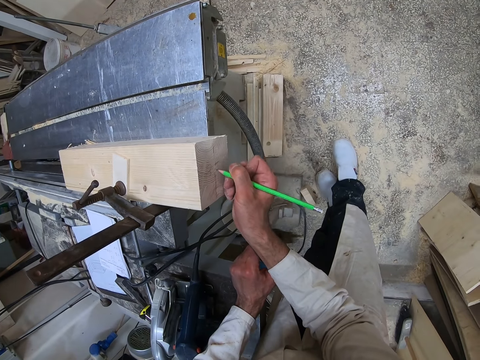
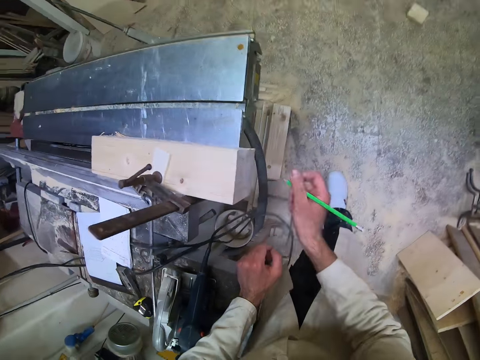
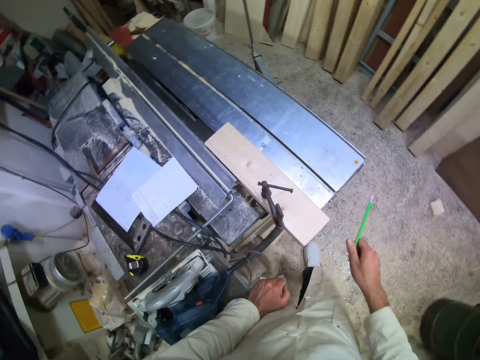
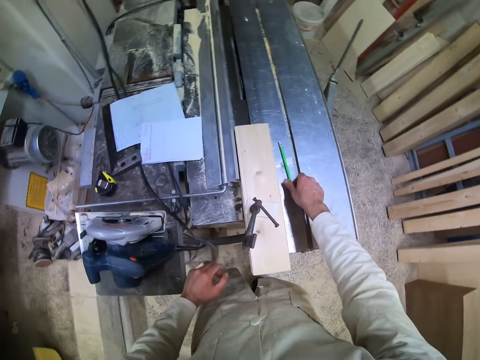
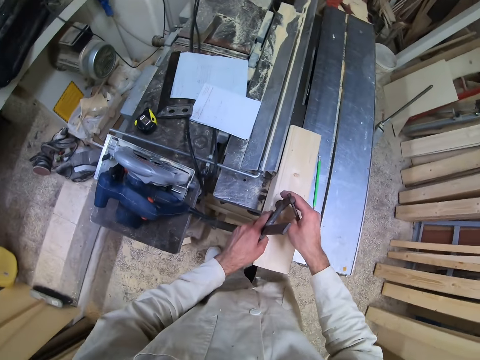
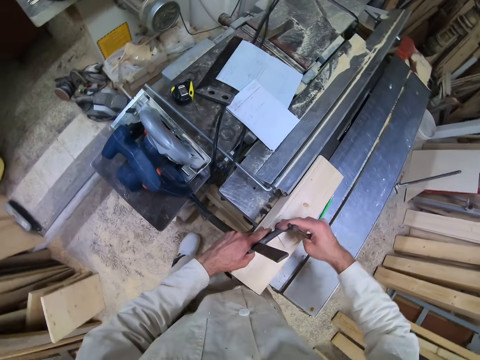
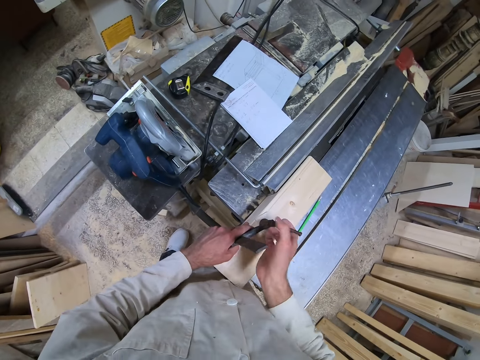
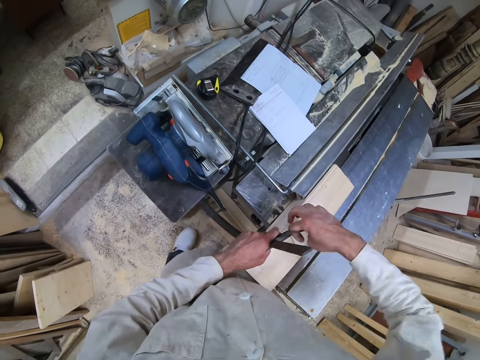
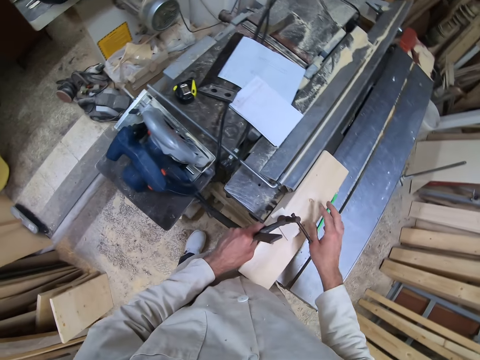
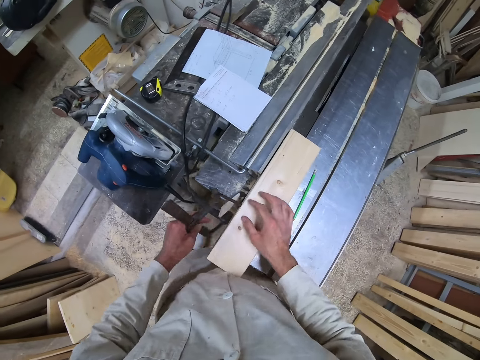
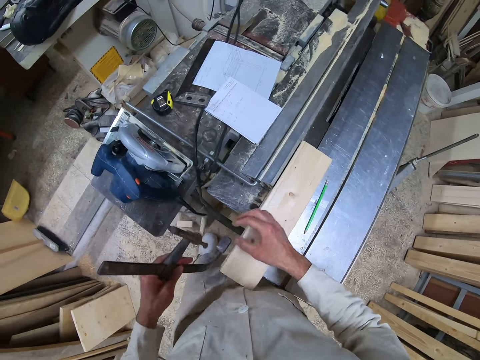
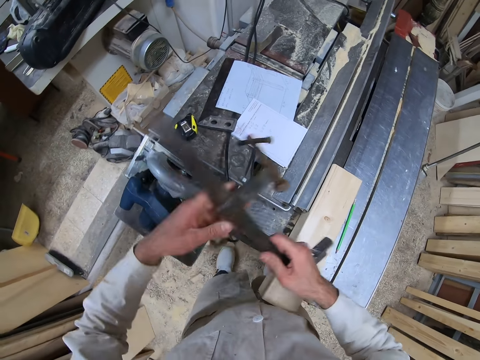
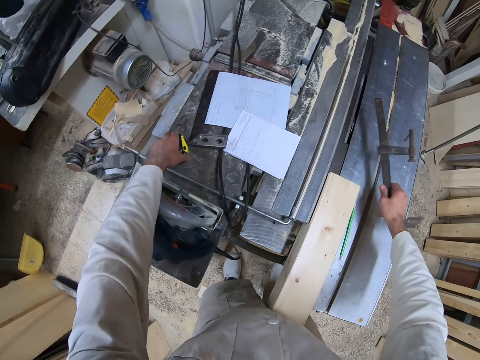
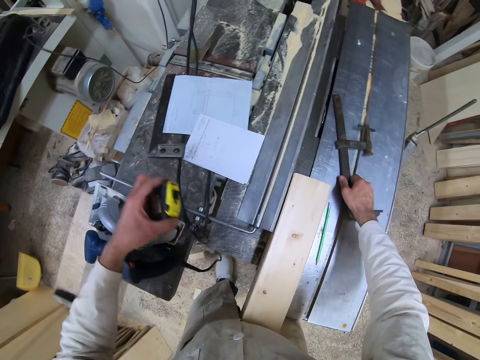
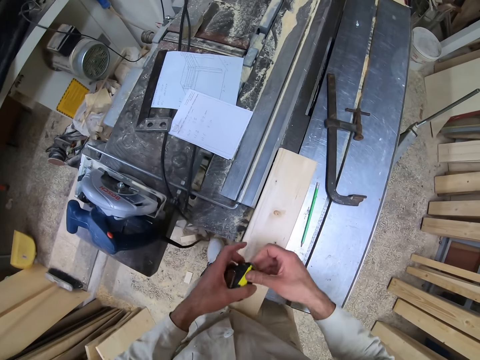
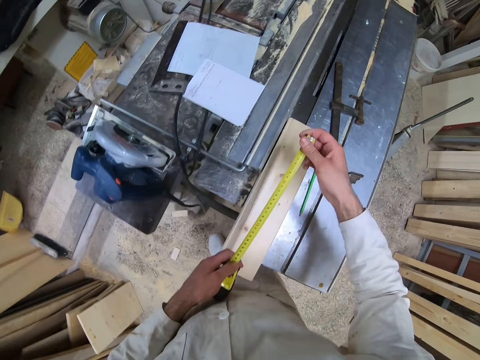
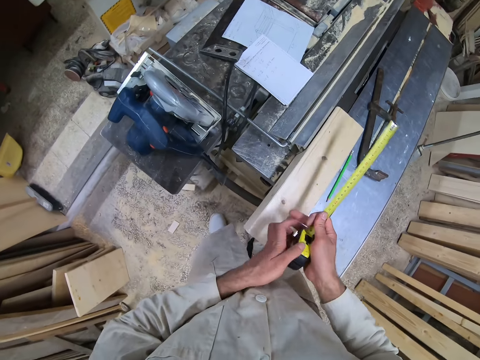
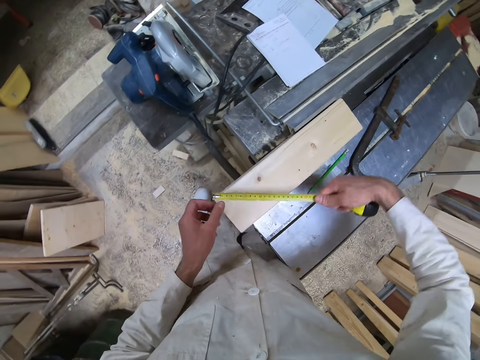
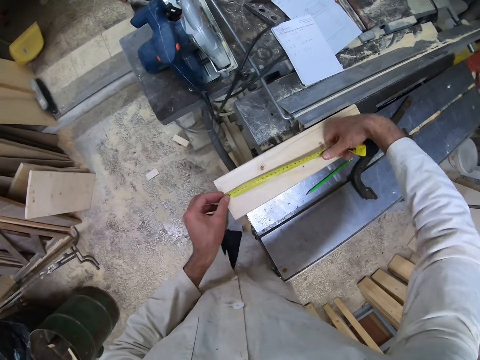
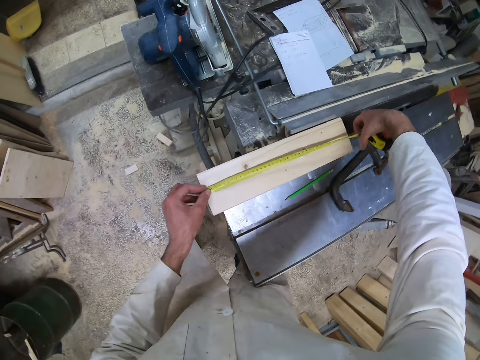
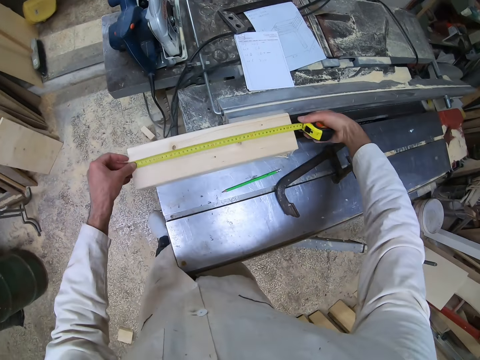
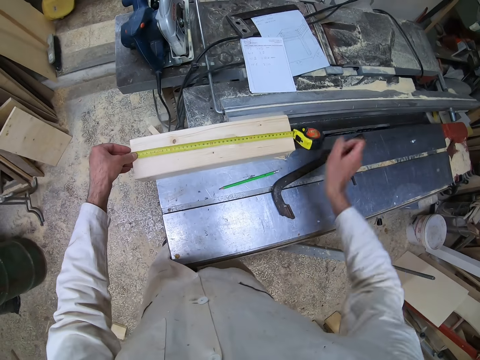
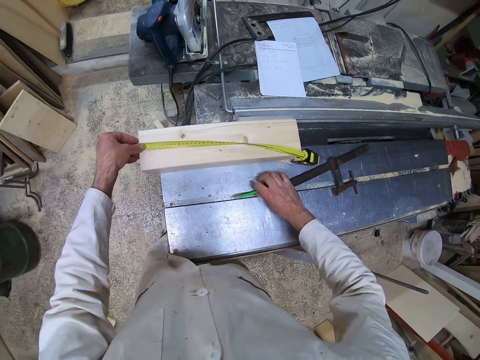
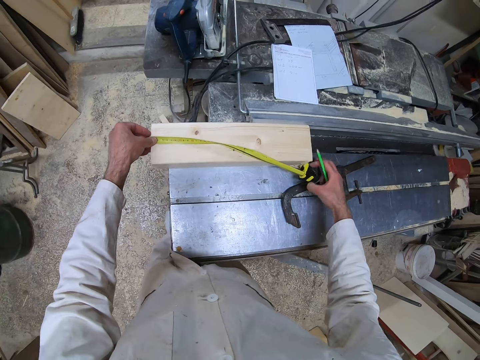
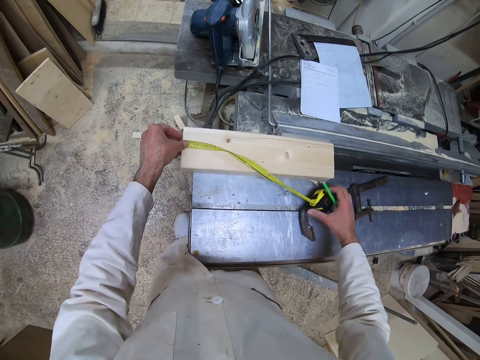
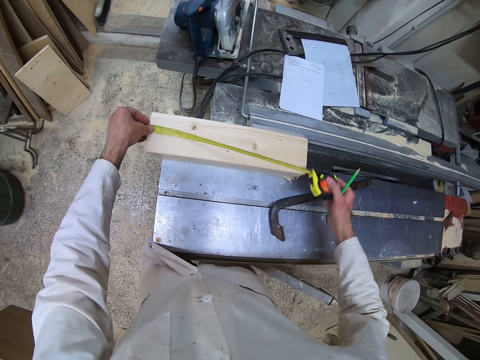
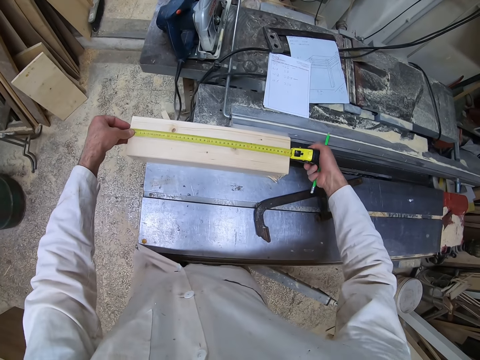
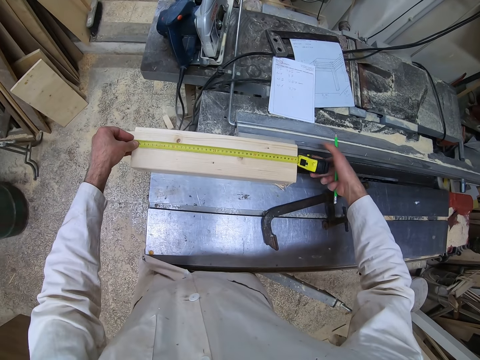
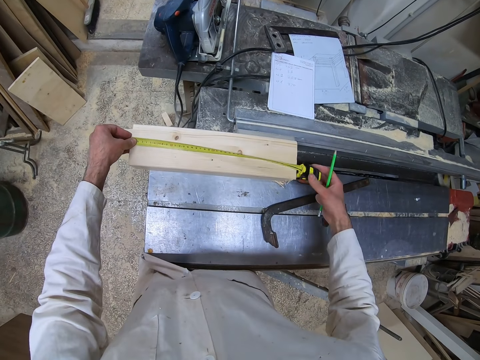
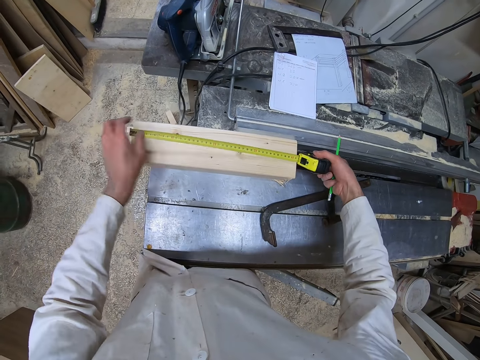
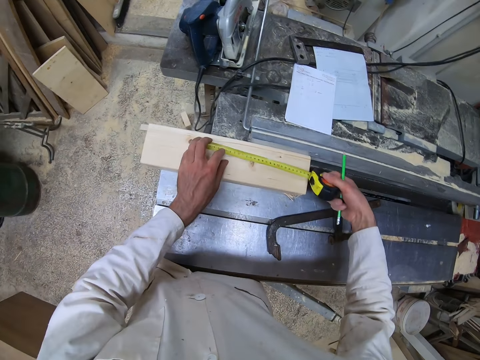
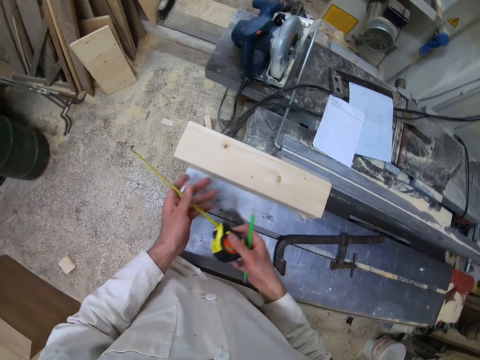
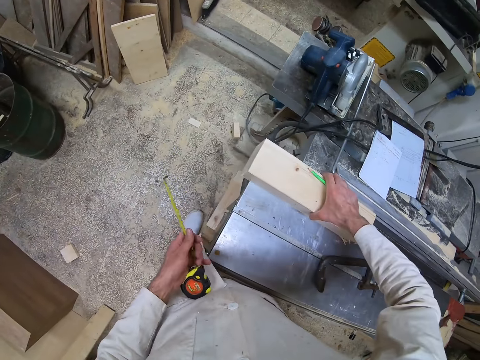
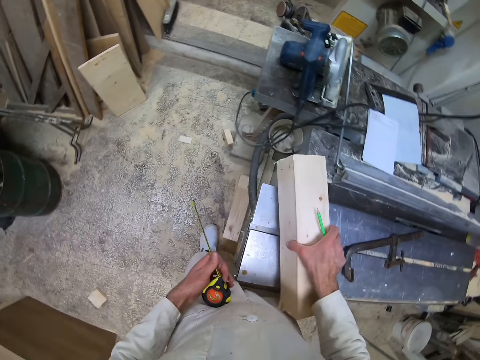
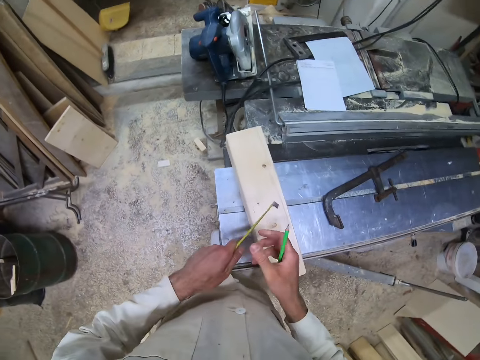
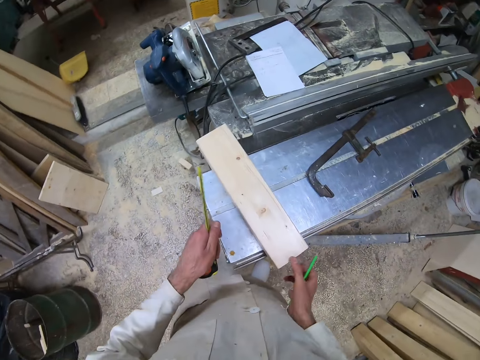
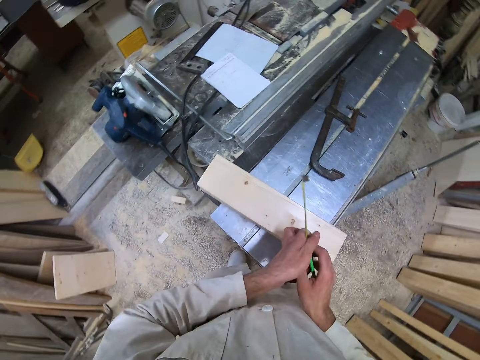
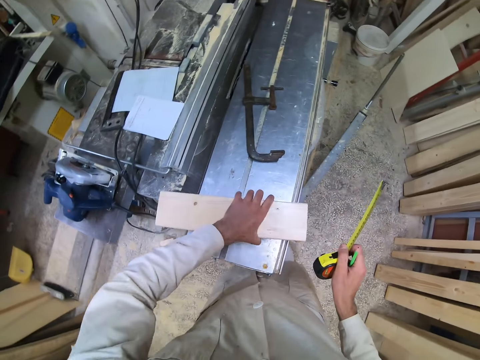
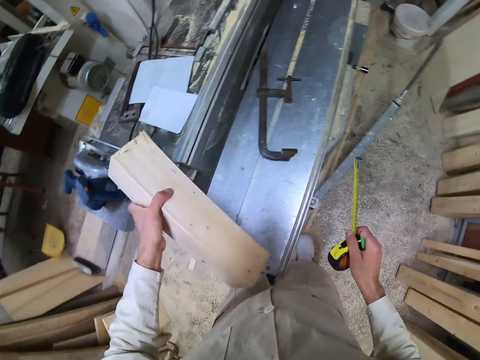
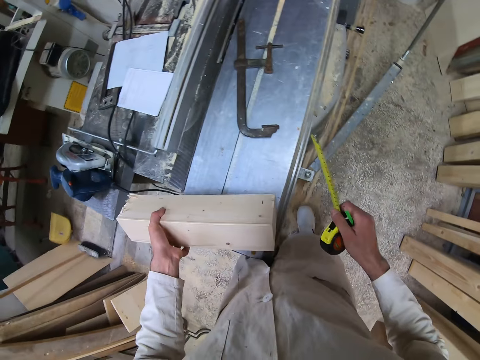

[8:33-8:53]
The camera wearer stops writing on the wood. He places the pencil on the workshop table with his right hand. He detaches the wood clamp from the piece of wood on the workshop table with both hands. He adjusts the wood clamp from the wood. The card on the piece of wood falls to the floor from his right hand. He places his hand on the wood. He passes the wood clamp from his left hand to his right hand. He picks up the tape rule or tape measure from the workshop table with his left hand. He places the wood clamp on the workshop table with his right hand. He pulls out the tape rule with his right hand. He places the tape rule on the piece of wood with both hands. He measures the wood using the tape measure. He picks up the pencil on the workshop table with his right hand. He aligns the tape rule on the piece of wood with his right hand. He removes the tape measure from the wood. He passes the tape rule from his right hand to his left hand. He picks up the wood. He turns the piece of wood with his right hand. He places the wood down. He passes the tape rule from his left hand to his right hand. He turns the piece of wood with his left hand.

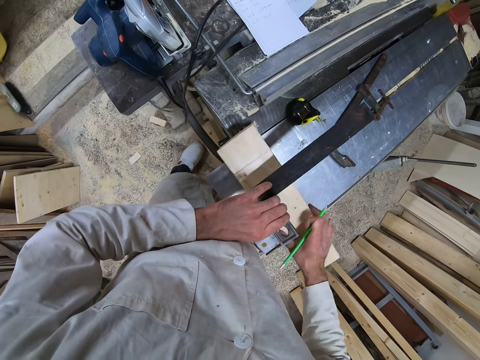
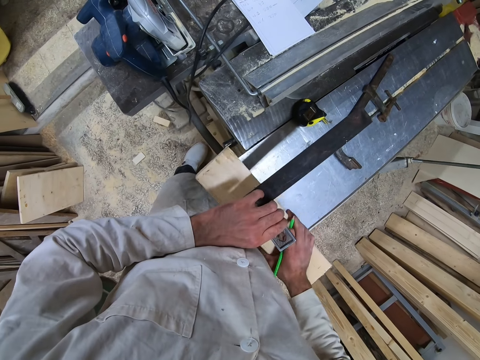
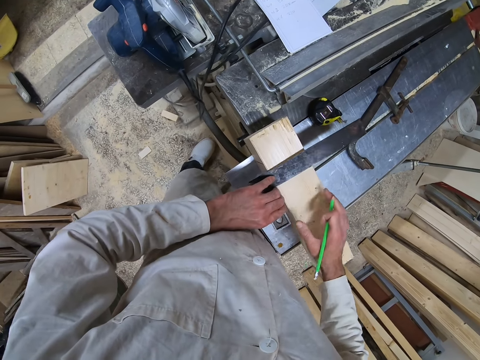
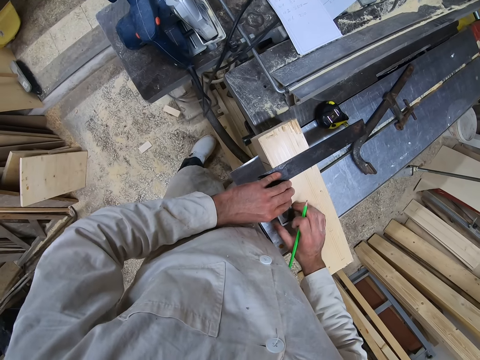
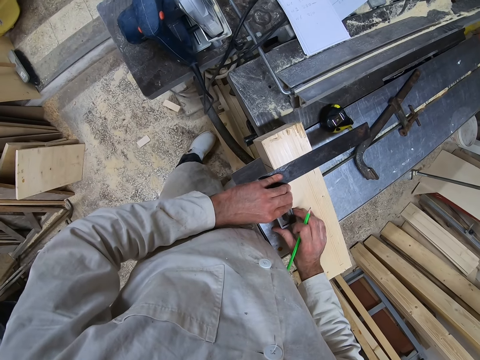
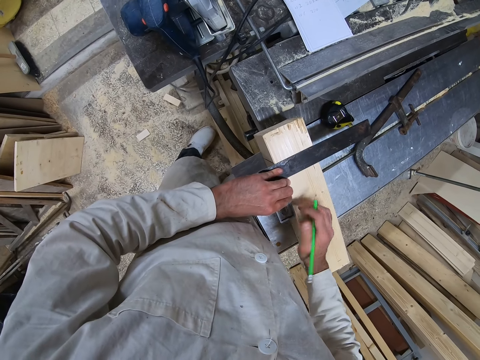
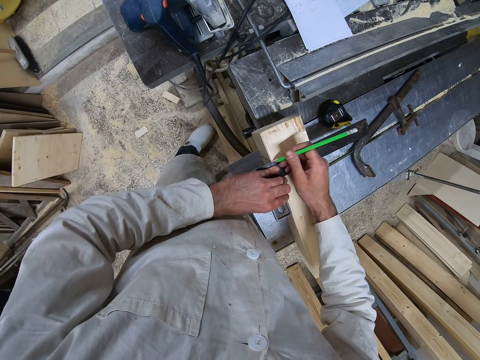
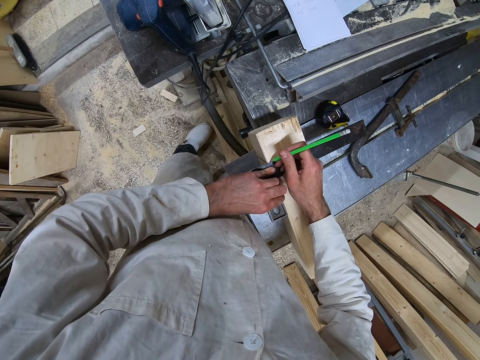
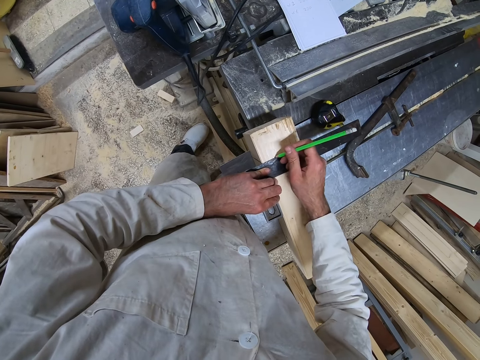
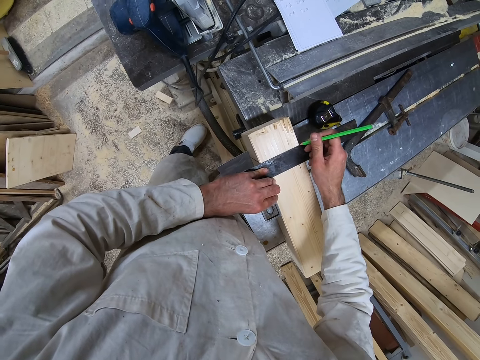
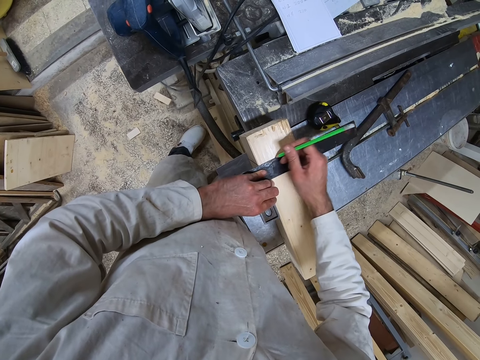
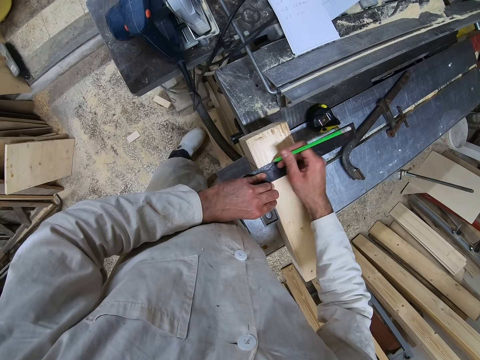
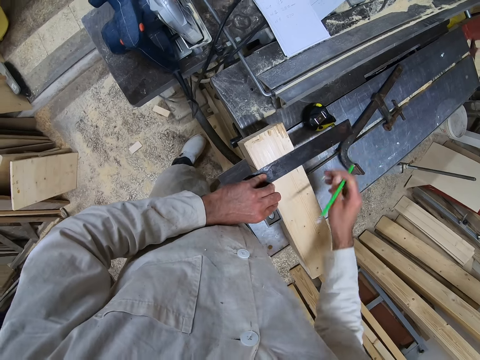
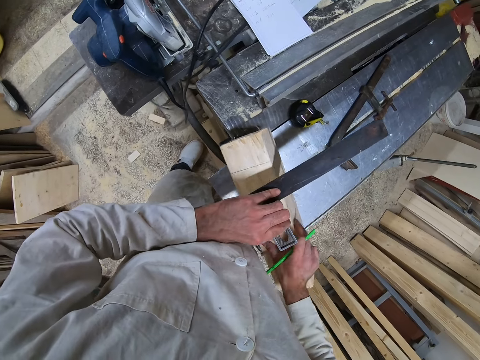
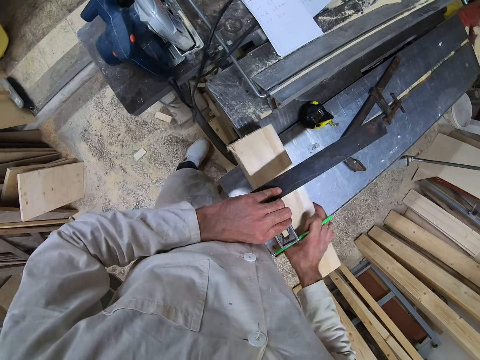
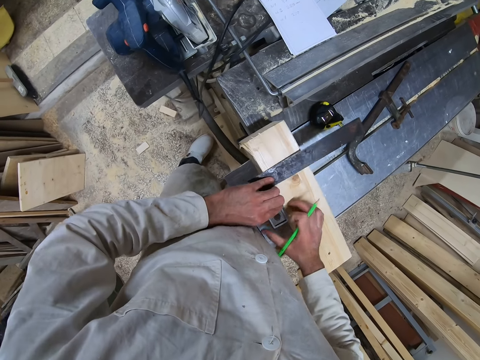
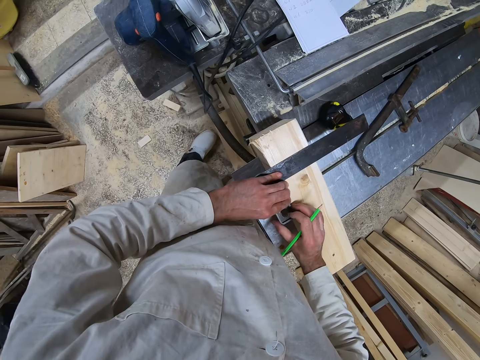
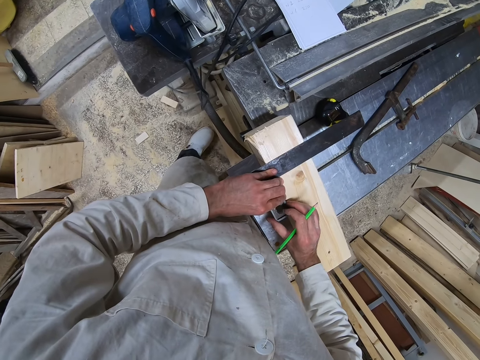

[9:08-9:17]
The camera wearer turns the piece of wood with his right hand. He places a square on the wood. He aligns the try square on a side of the piece of wood with both hands. He draws a line on the side of the piece of wood with the pencil in his right hand. He removes the square from the wood. He turns the piece of wood with his right hand. He places the try square on a side of the piece of wood with his left hand. He aligns the try square on the side of the piece of wood with both hands.
